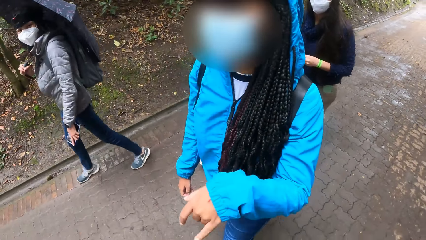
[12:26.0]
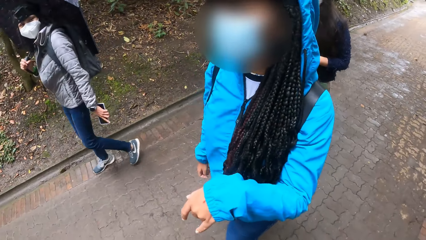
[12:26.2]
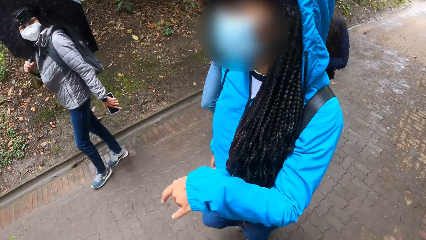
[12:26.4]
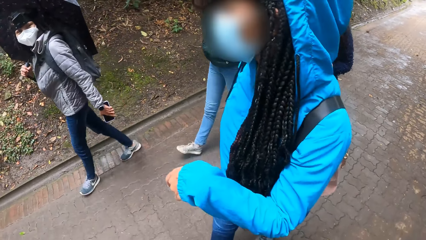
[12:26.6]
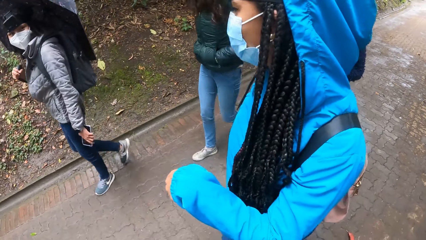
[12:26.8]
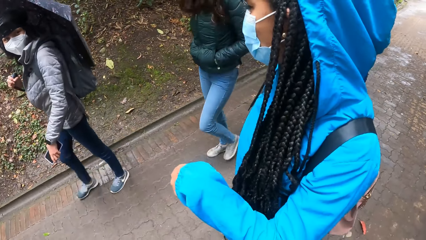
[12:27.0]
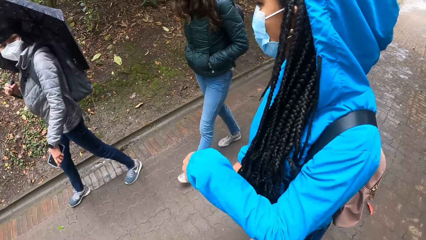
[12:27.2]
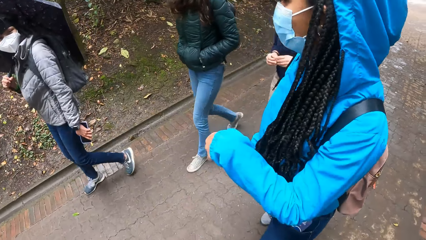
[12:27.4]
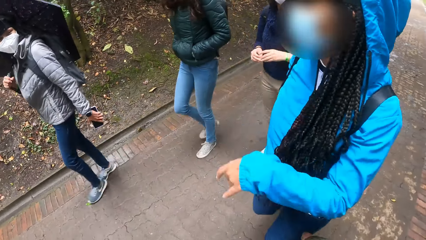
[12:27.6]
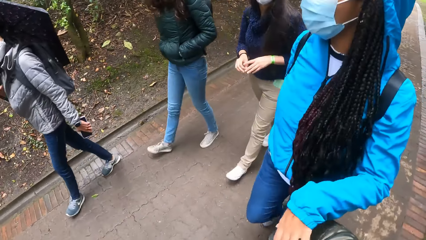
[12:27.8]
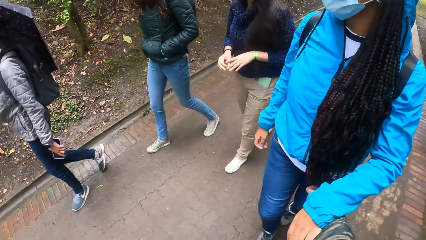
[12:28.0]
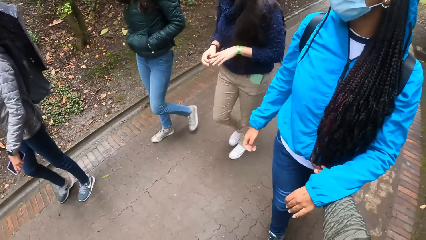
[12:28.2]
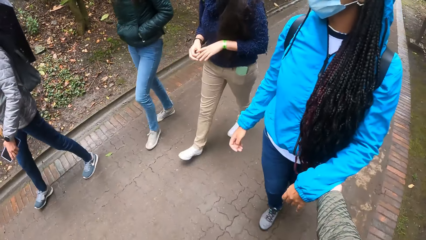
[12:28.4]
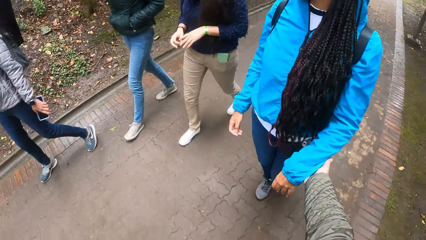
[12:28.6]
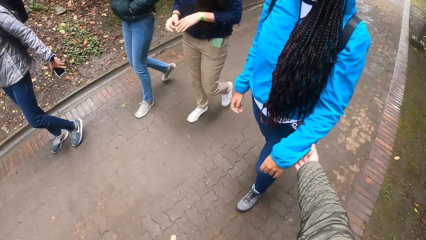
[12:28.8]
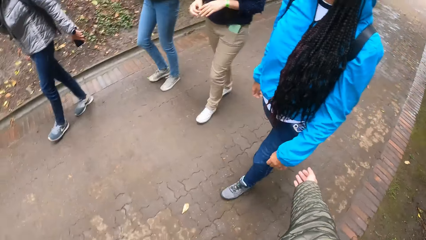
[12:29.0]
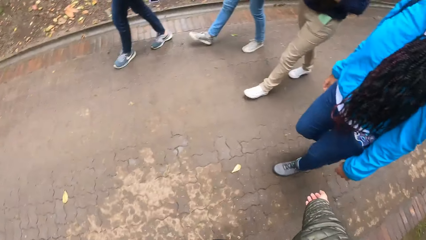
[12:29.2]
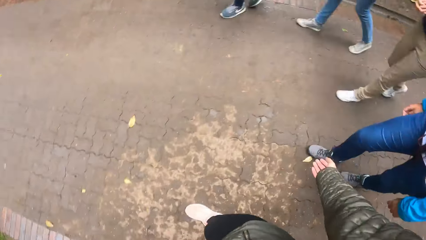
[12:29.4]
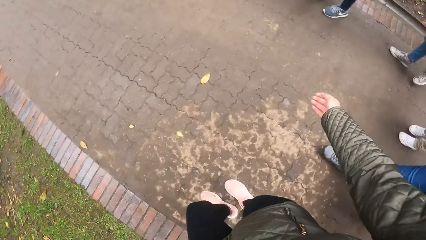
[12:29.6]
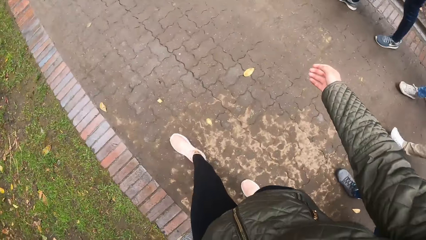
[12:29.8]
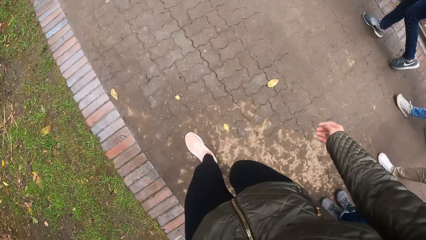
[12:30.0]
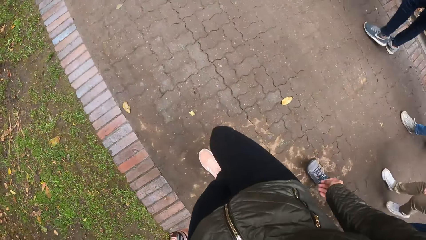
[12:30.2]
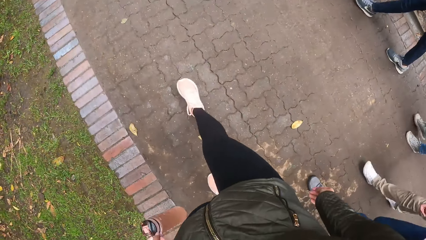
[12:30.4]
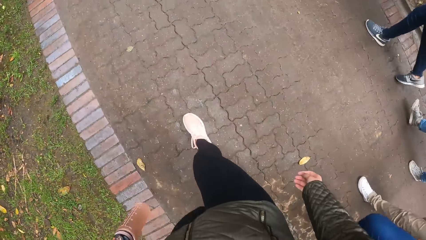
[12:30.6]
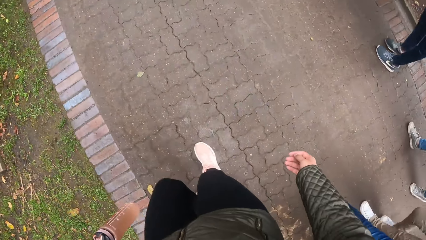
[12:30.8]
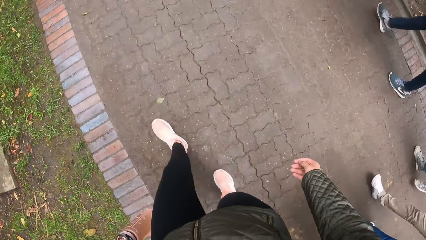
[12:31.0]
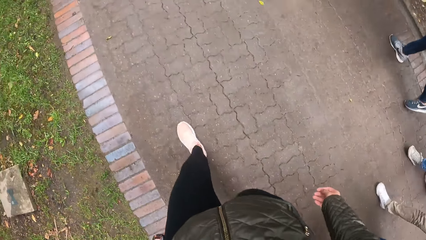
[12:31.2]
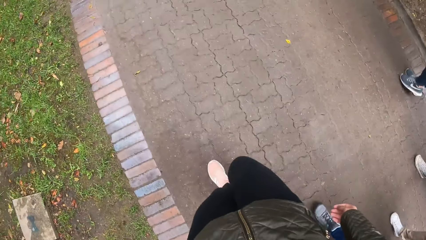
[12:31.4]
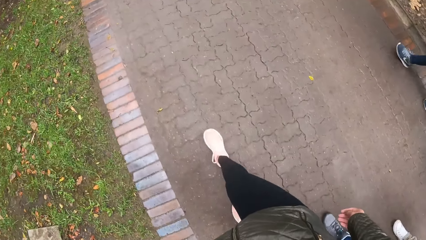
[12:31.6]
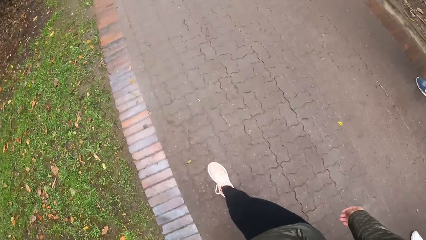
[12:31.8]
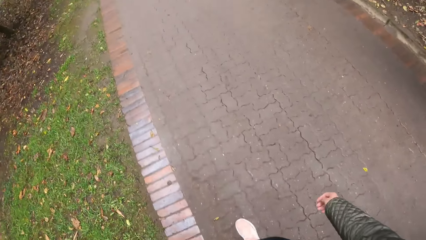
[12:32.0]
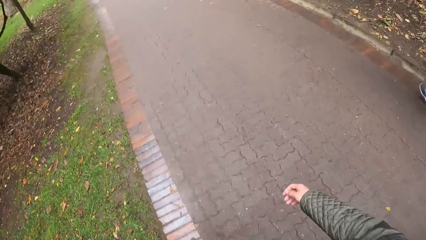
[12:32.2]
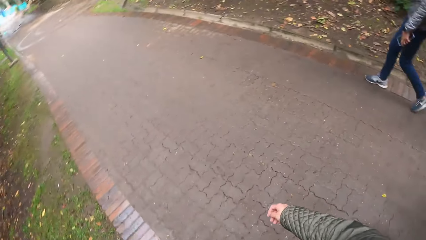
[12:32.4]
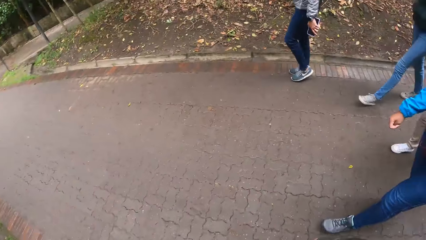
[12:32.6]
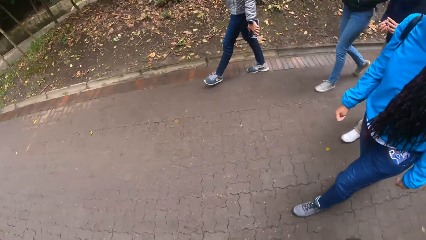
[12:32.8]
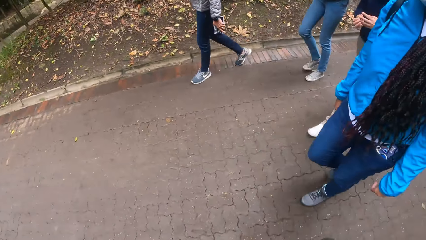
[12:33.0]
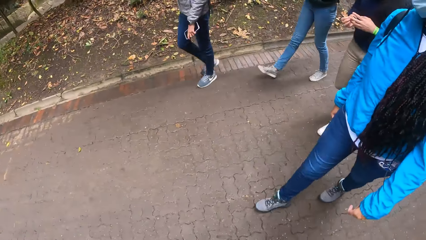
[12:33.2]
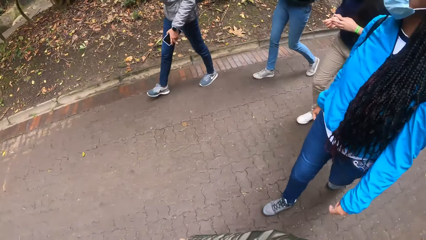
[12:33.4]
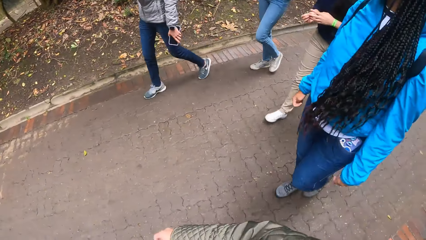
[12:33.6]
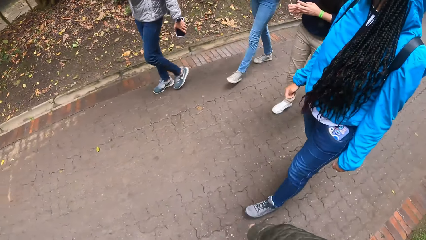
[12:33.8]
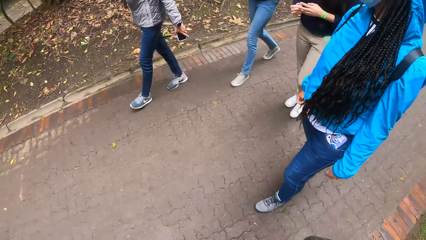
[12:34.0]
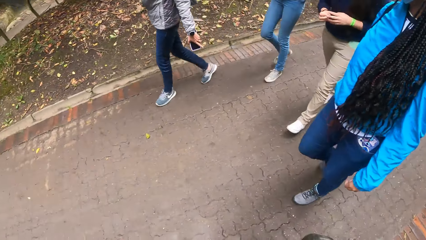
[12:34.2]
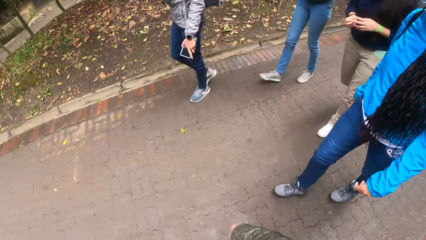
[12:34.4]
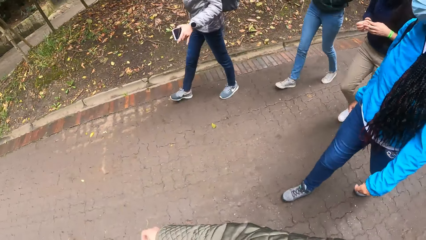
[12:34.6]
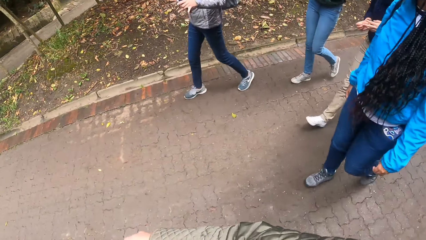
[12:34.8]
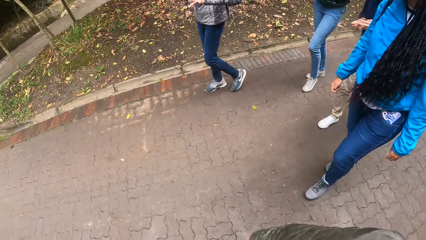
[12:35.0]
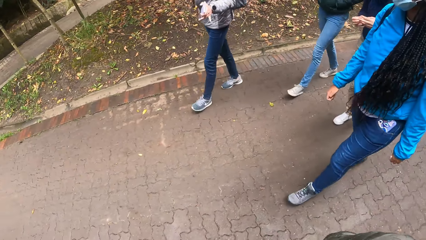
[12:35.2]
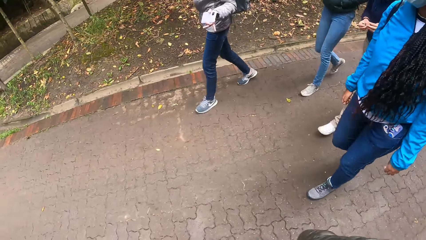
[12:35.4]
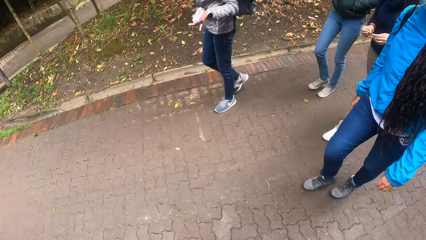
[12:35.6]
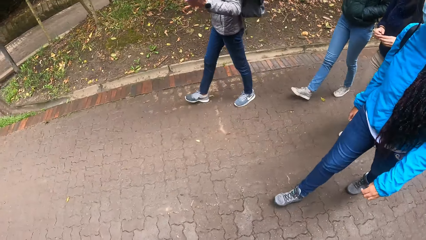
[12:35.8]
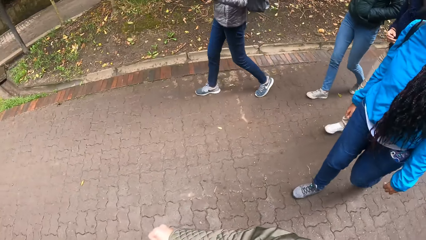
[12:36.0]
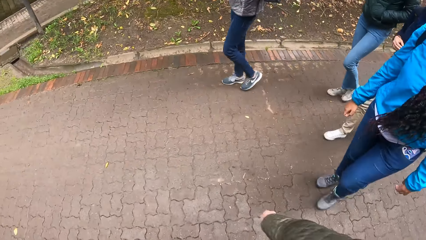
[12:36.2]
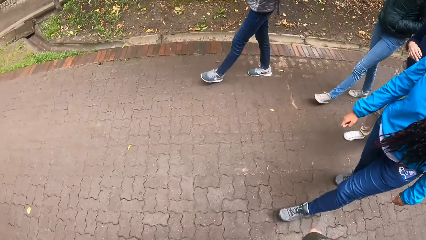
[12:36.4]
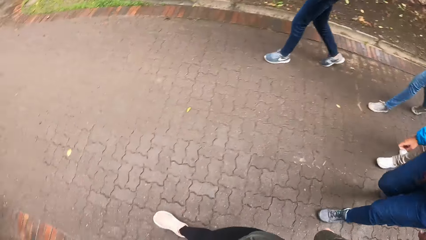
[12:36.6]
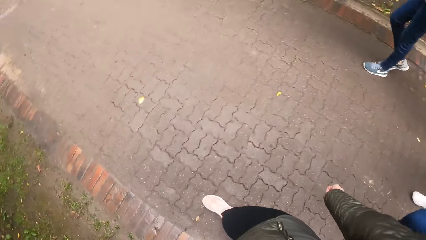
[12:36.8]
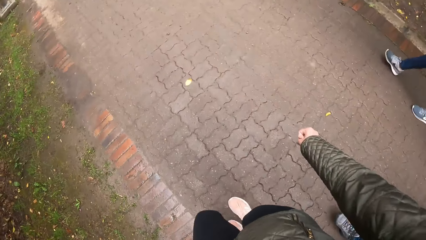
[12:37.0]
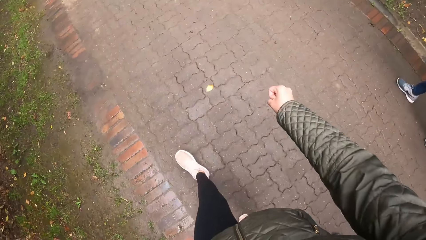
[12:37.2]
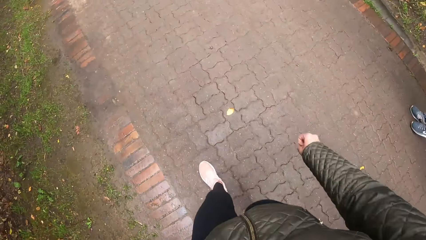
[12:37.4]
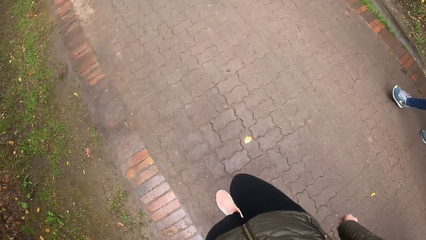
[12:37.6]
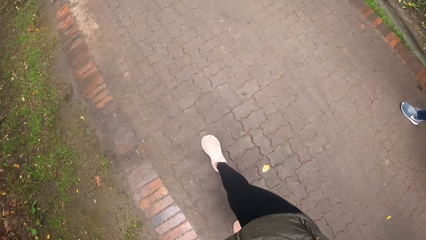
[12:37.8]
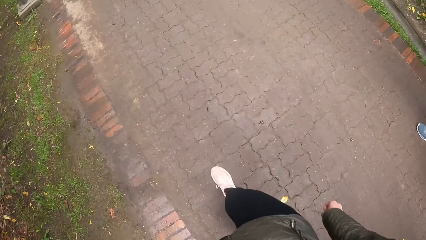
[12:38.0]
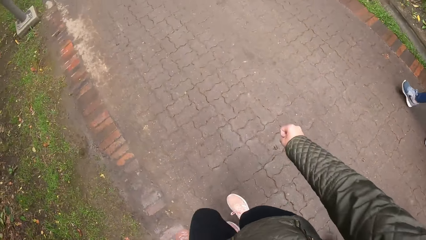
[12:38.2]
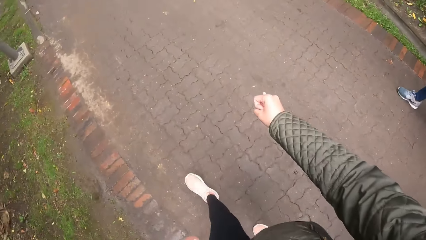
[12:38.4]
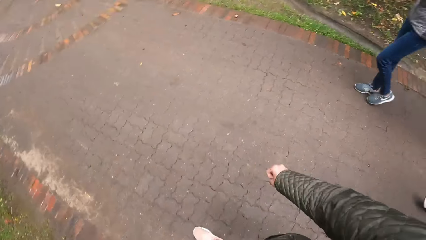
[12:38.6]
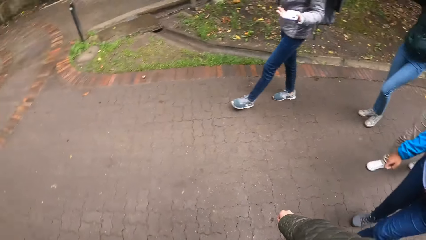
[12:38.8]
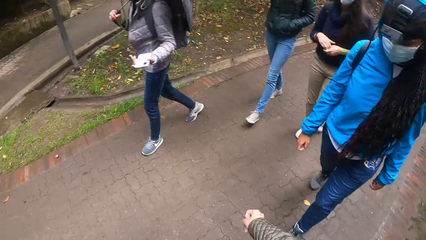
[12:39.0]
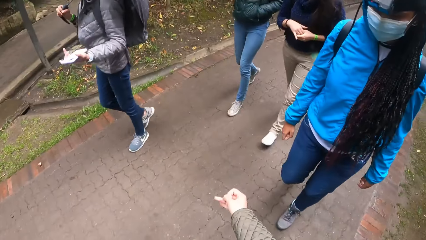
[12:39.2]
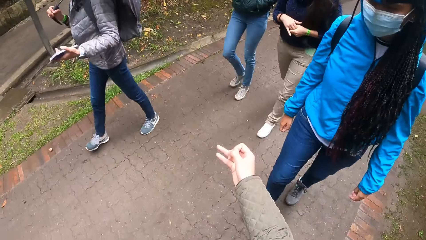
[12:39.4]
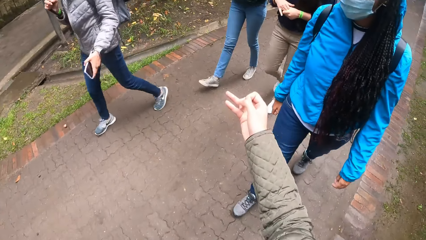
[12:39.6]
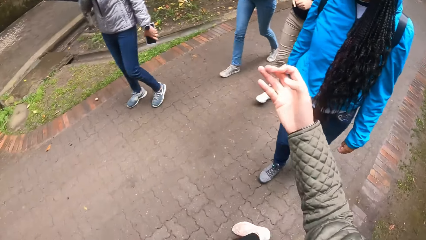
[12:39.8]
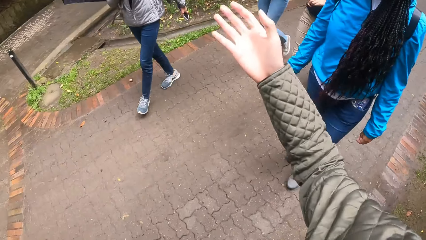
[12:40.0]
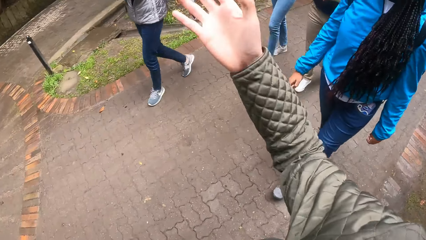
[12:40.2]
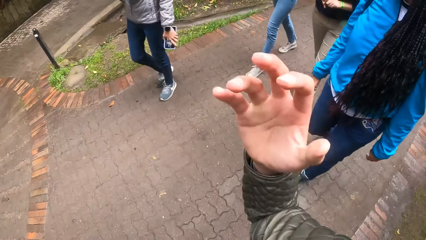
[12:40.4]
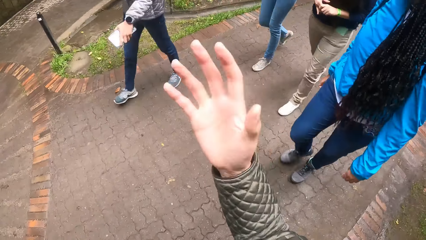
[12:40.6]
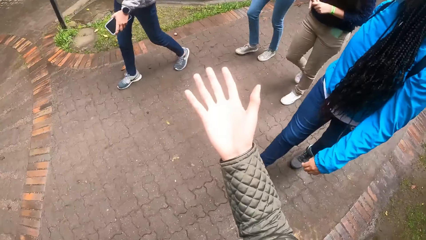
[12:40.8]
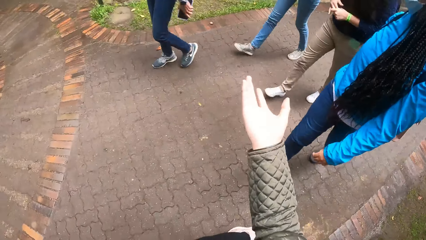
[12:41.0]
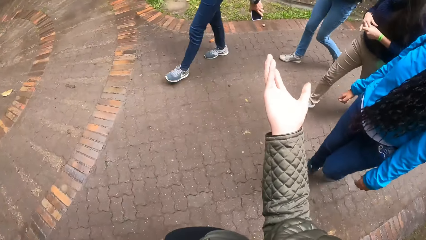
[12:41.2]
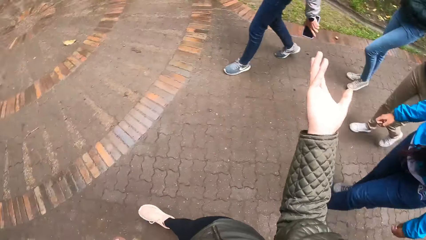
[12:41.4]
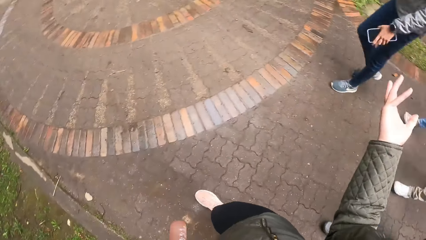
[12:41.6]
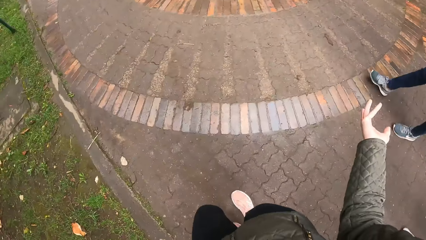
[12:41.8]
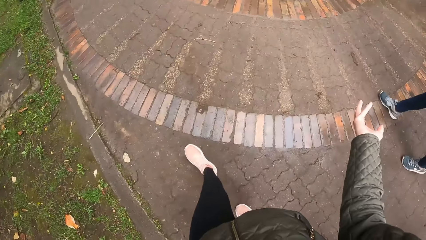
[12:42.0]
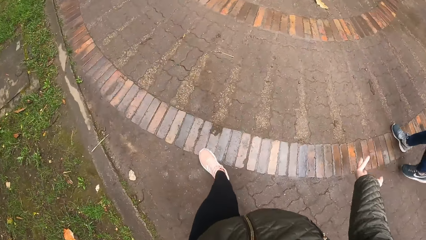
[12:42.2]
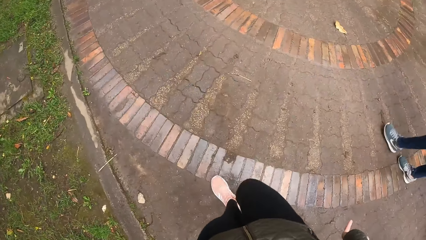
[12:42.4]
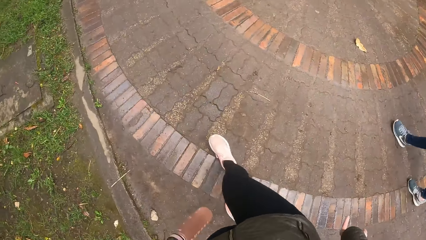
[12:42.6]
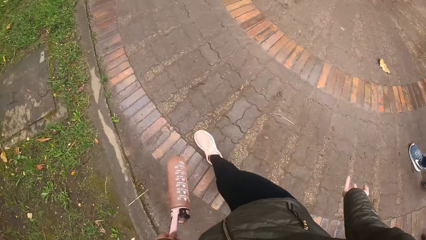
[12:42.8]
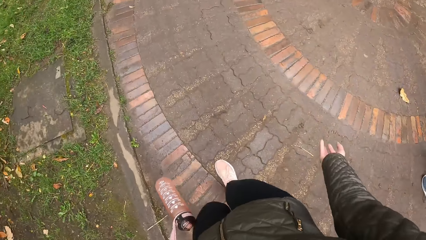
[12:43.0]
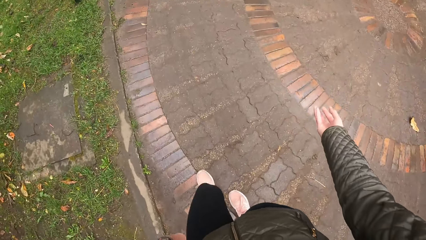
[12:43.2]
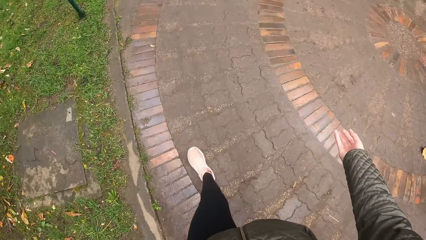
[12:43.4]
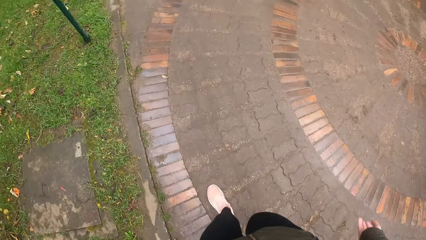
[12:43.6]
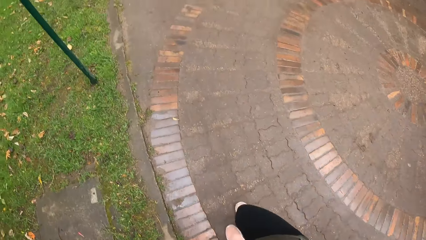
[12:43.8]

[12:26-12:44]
The camera wearer looks at a person. They walk with the person and the others.
